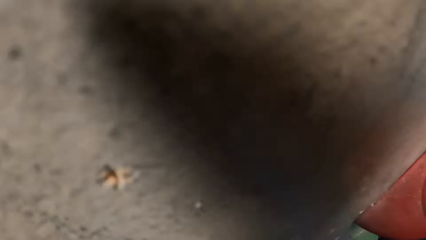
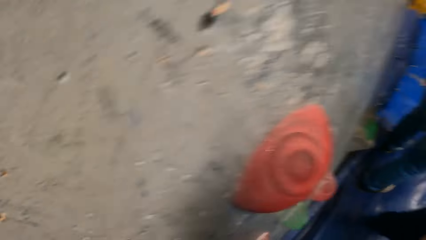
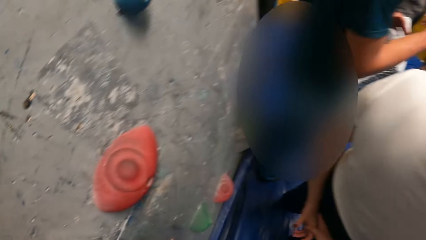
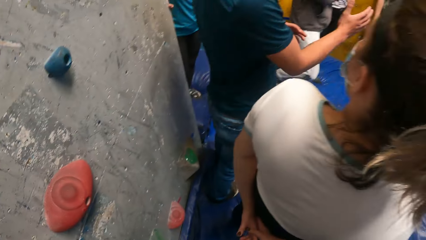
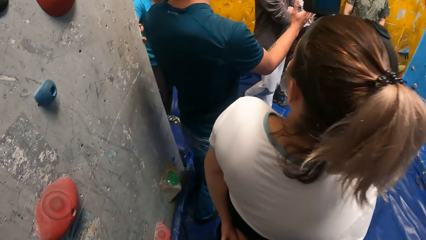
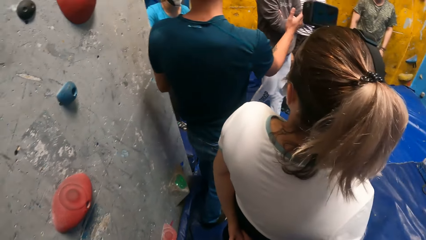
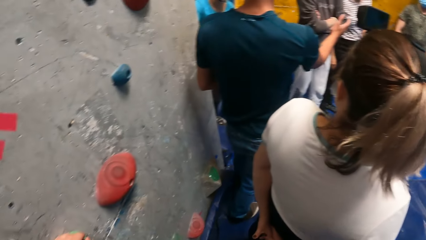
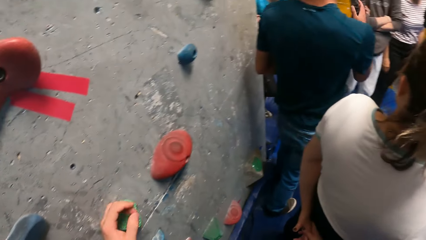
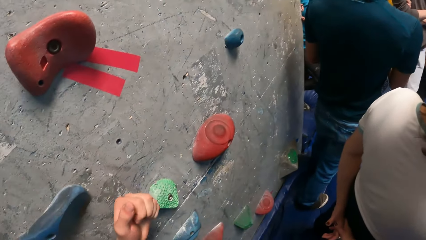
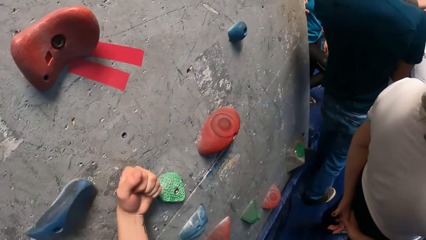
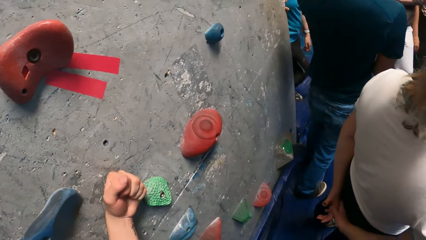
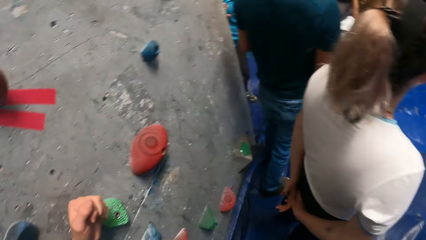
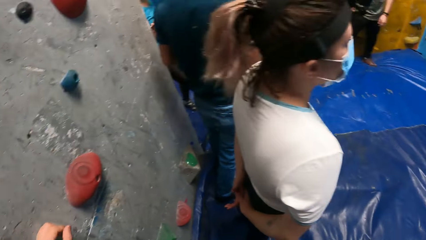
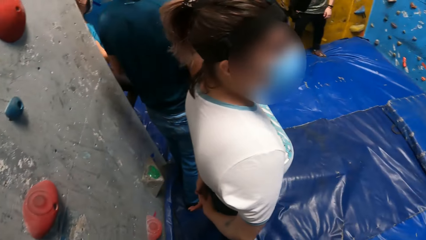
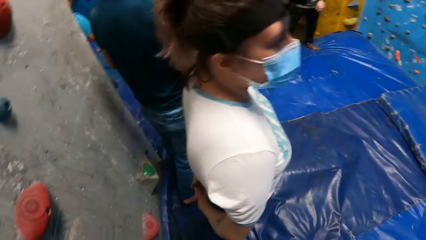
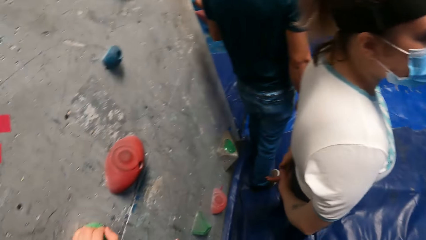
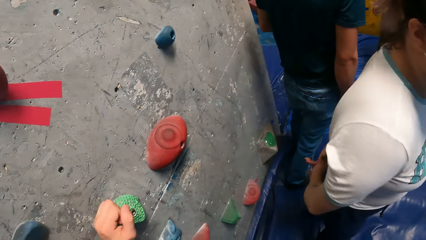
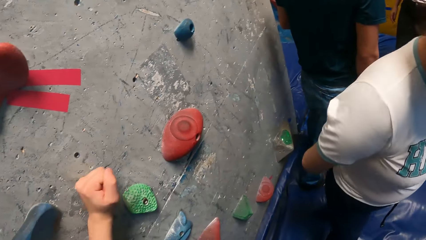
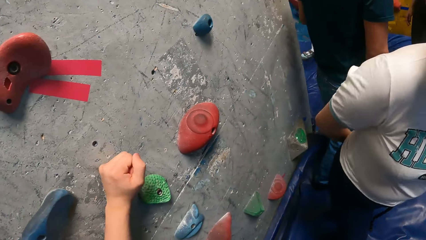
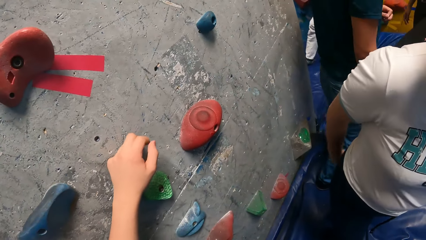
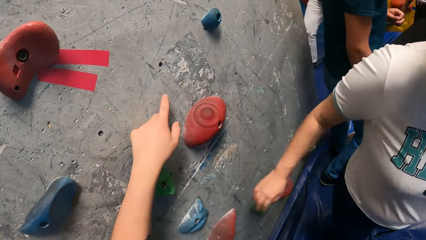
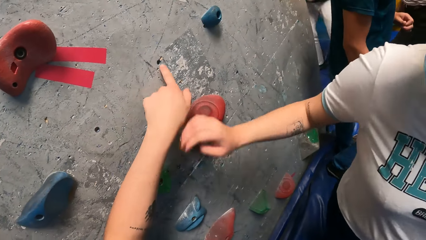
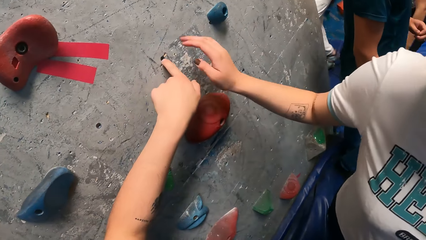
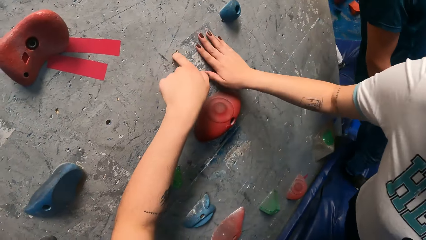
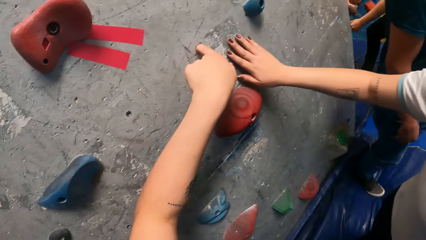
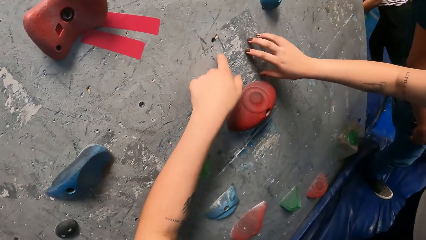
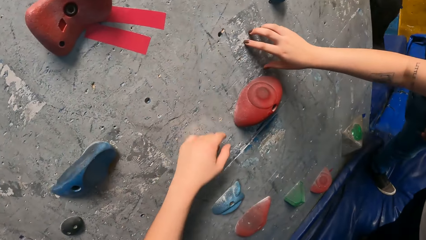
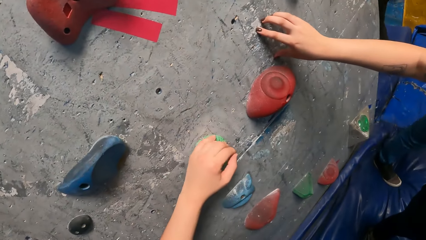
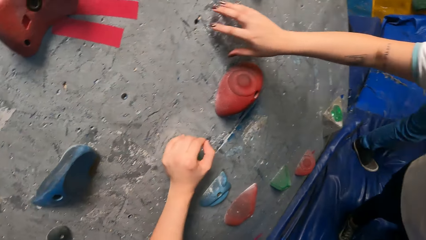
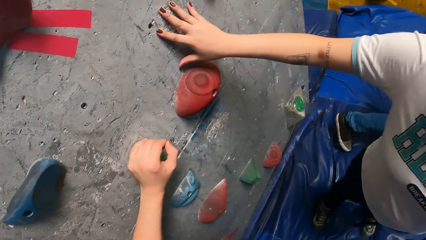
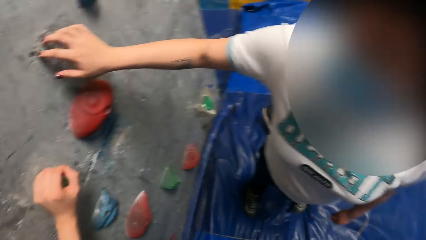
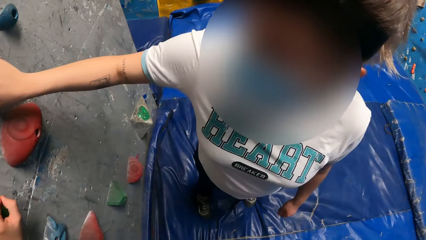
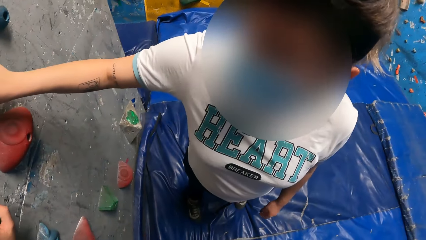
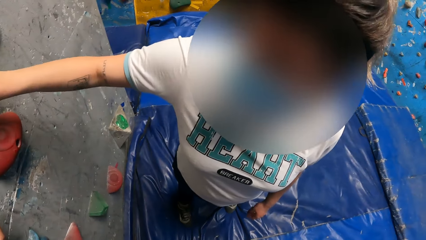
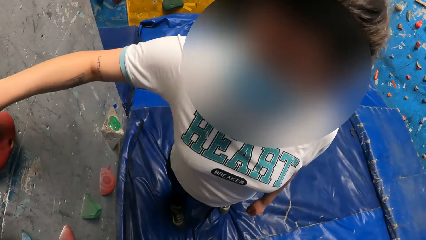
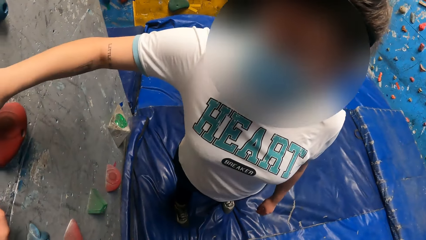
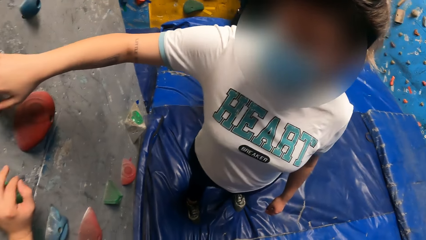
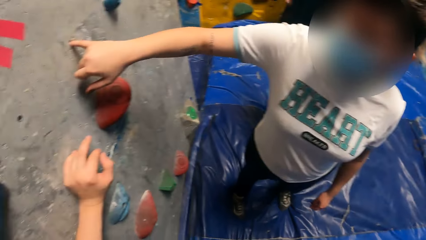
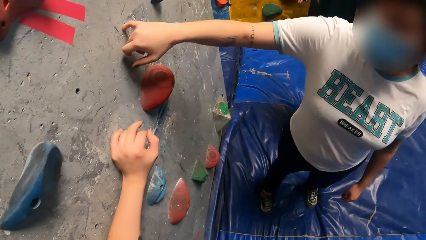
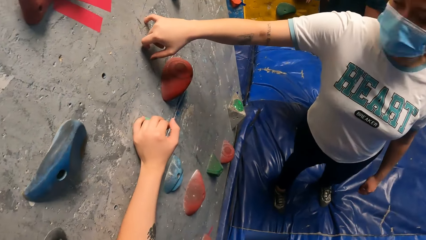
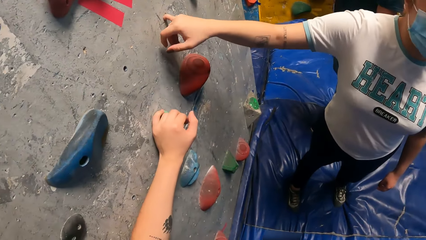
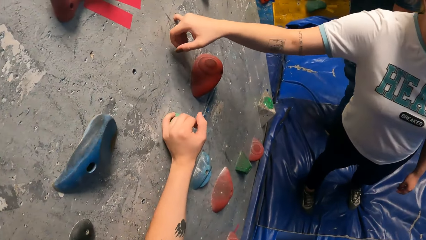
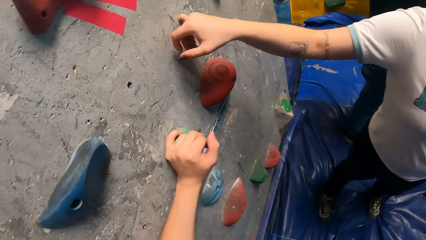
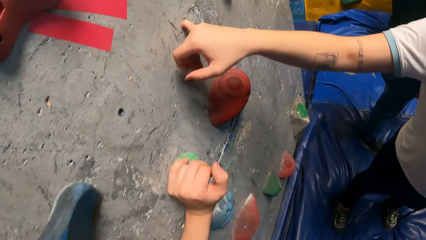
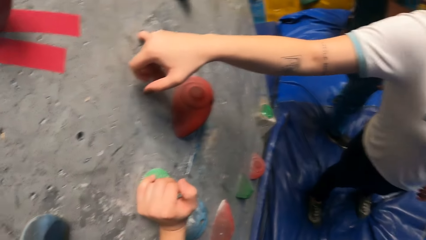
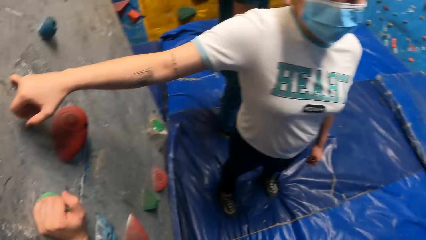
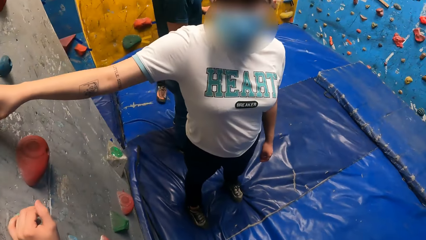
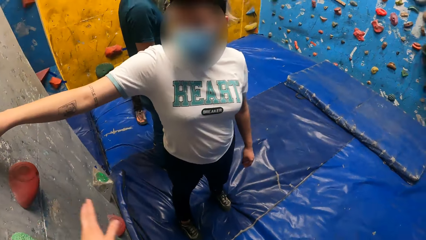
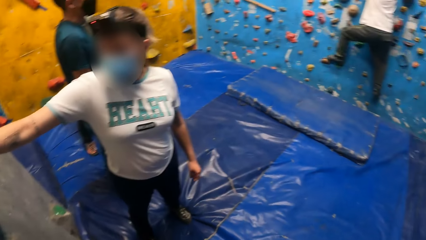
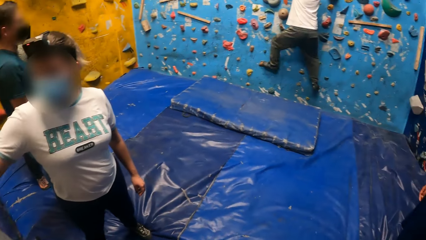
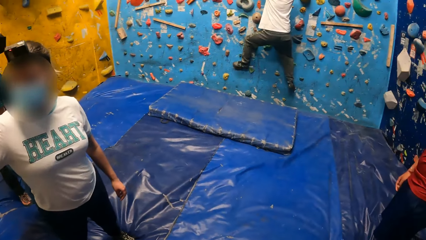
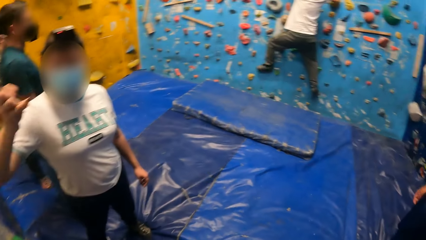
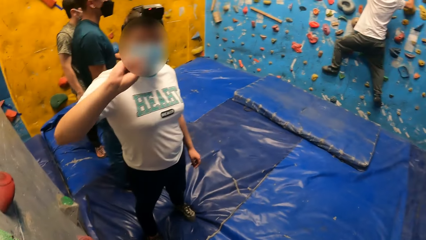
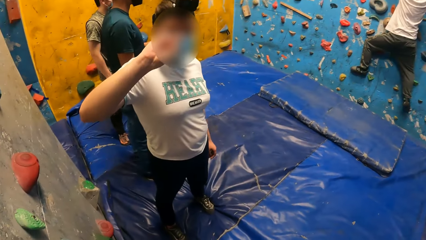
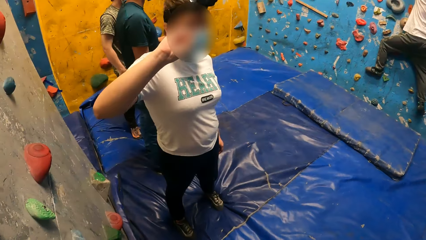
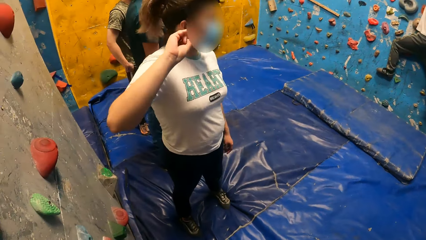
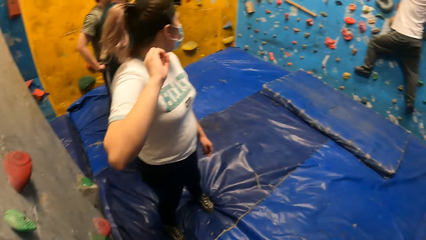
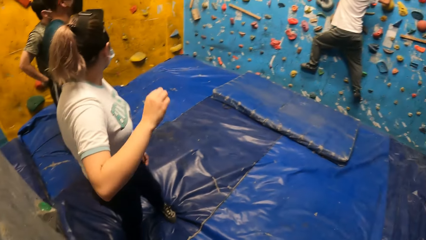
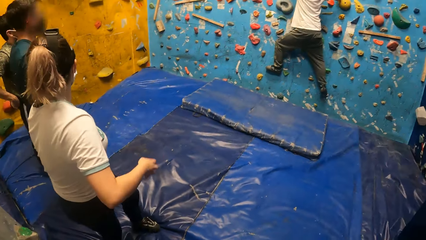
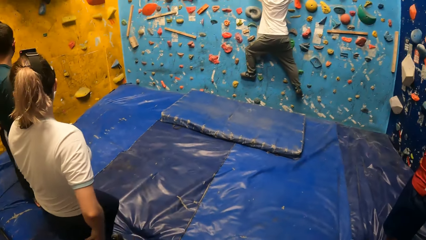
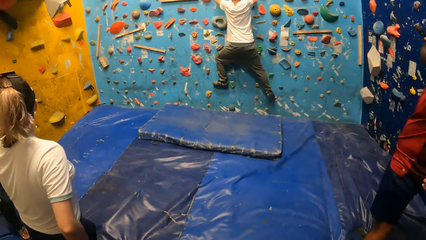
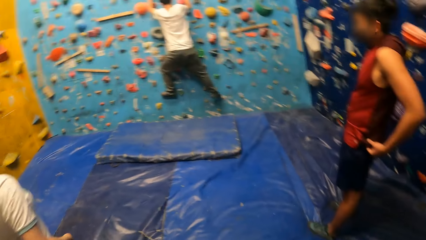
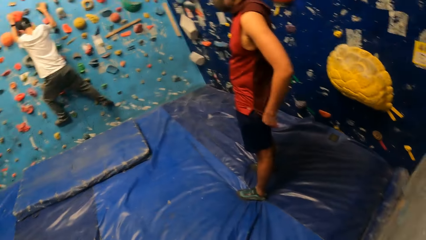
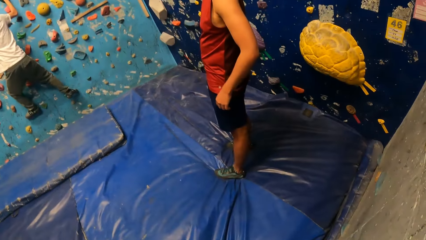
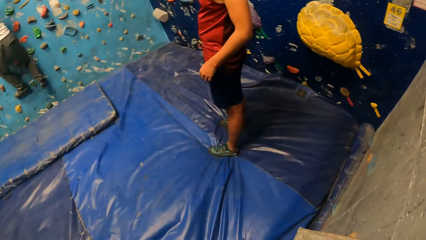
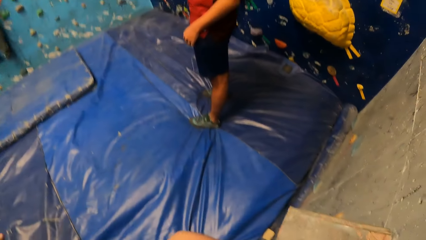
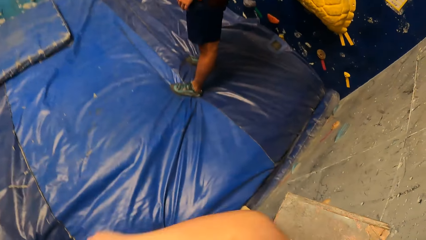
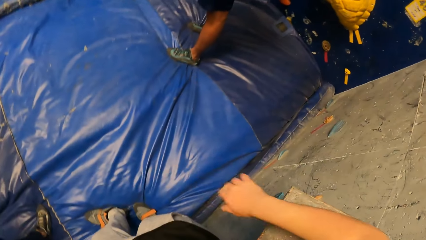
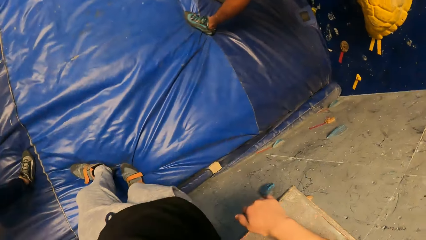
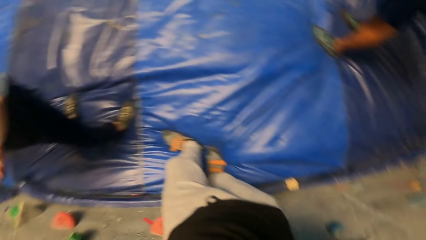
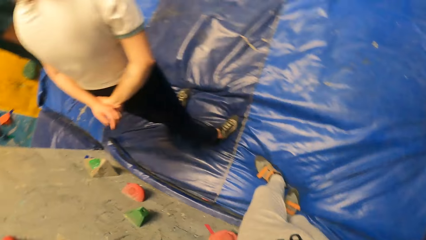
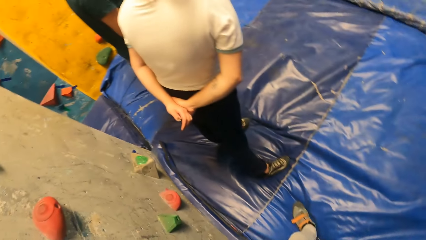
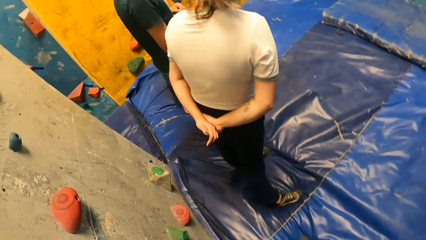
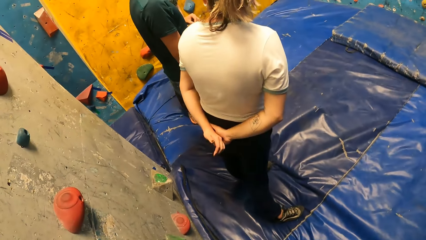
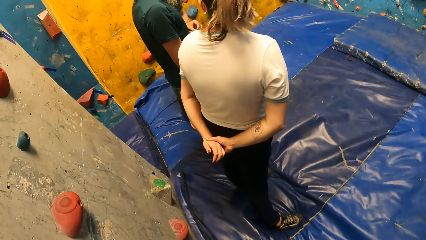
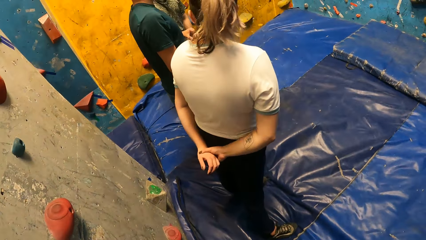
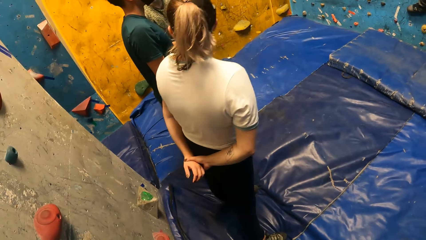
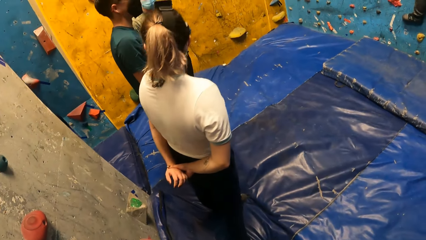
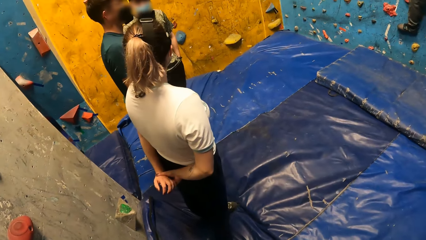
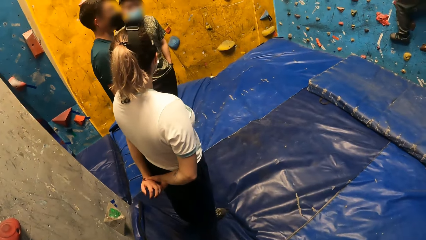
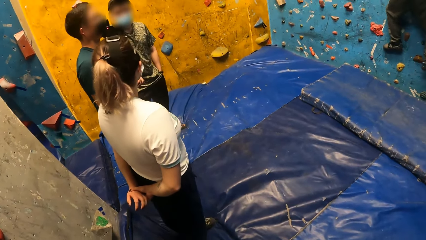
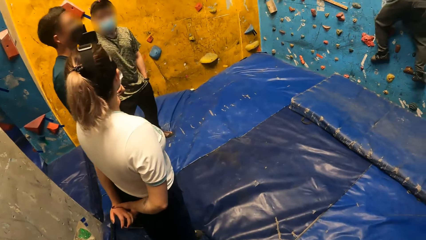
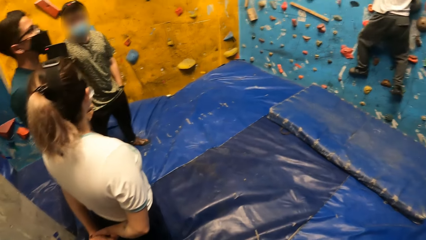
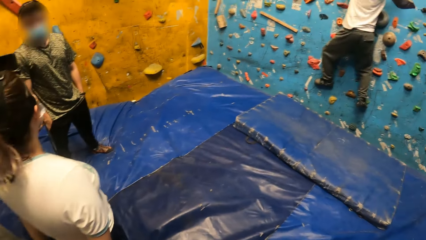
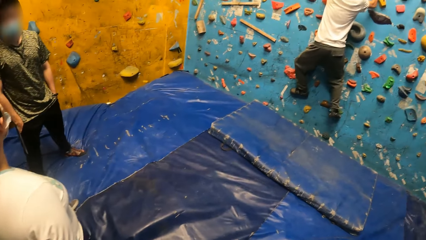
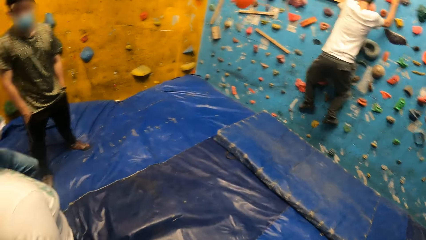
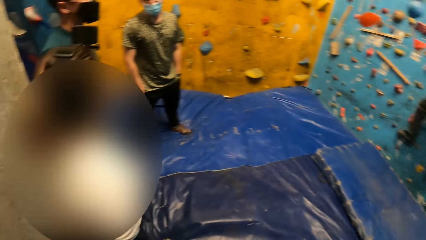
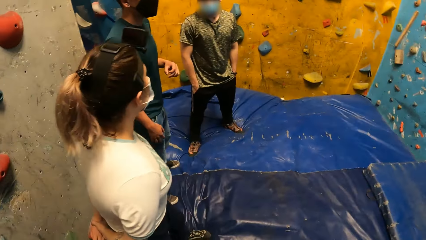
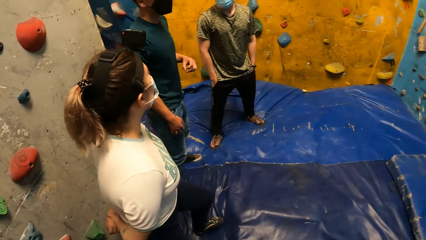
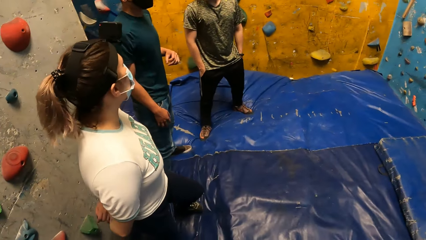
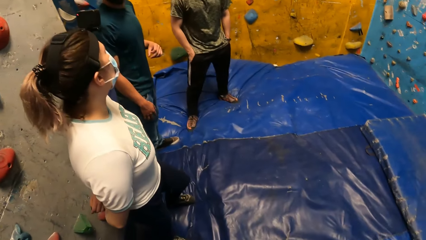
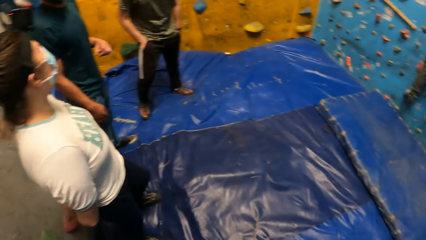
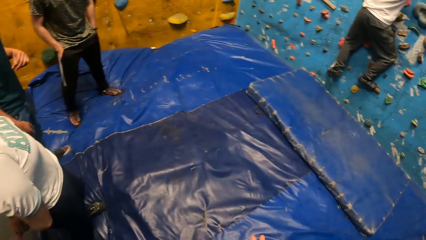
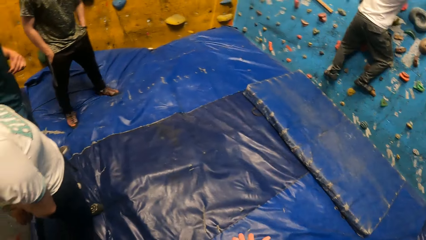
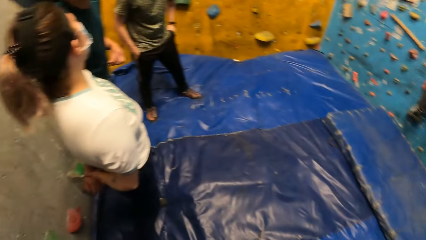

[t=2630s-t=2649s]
A man converses in the climb wall room. The camera wearer knocks onto the climb wall. Another man walks out of the climb wall room. The camera wearer touches holes on the climb wall. A woman touches the wall climb. The camera wearer points at a hole on the wall with a left hand finger. Another woman walks out of the climb wall room. The camera wearer withdraws the left hand finger from the hole on the wall. They hold a stone on the wall with the left hand. The first woman converses with a third man. The camera wearer looks at a lady. The first woman touches a hole on the wall climb. A fourth man walks on the climb wall. The first woman converses with the third man. The camera wearer supports the right hand on a table. They turn around the room.
